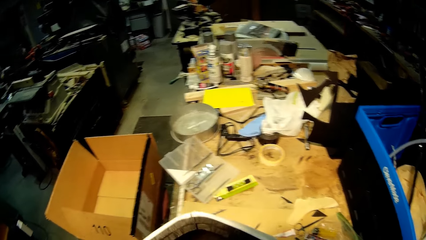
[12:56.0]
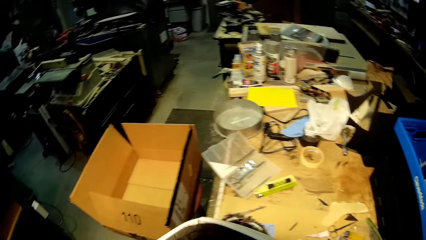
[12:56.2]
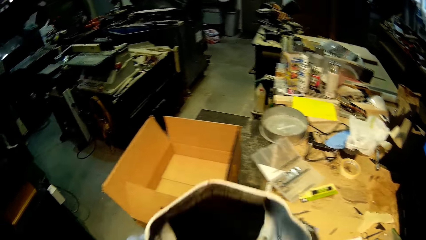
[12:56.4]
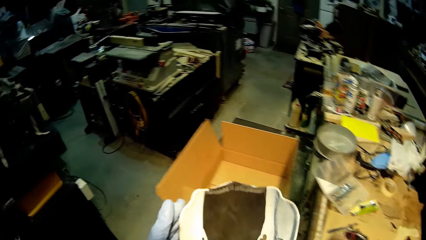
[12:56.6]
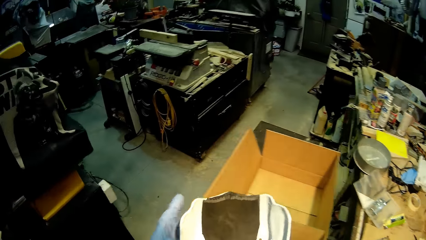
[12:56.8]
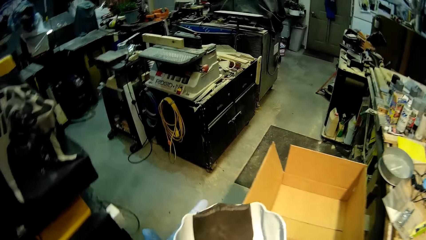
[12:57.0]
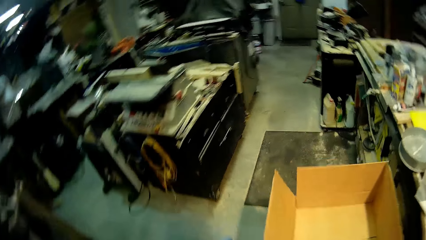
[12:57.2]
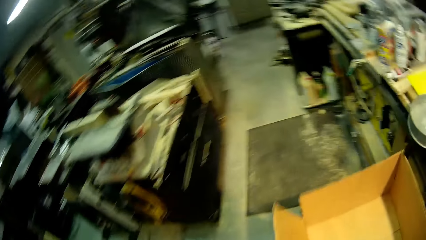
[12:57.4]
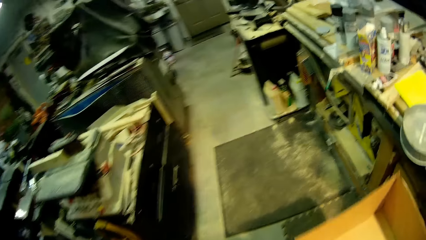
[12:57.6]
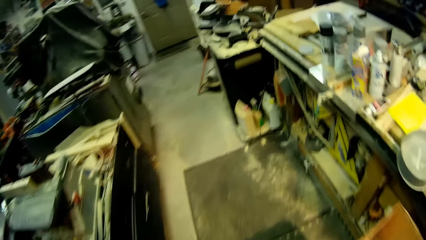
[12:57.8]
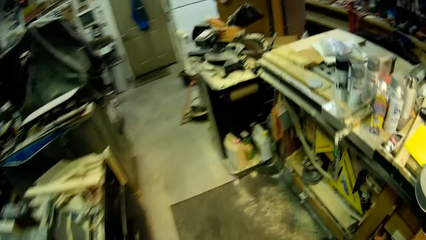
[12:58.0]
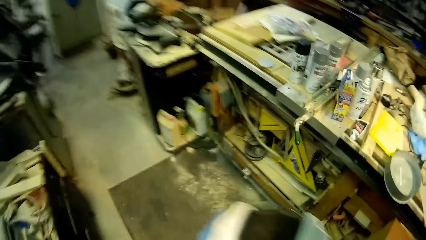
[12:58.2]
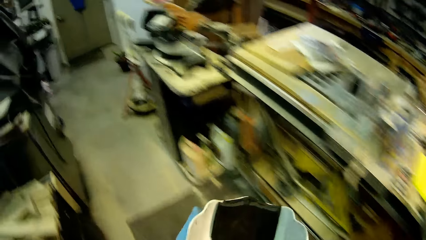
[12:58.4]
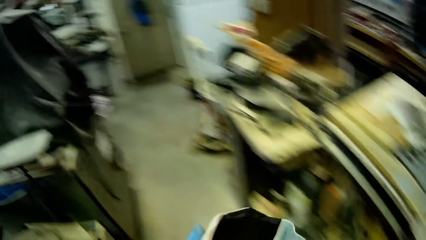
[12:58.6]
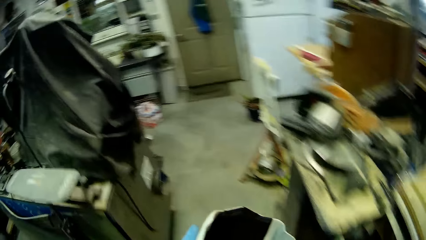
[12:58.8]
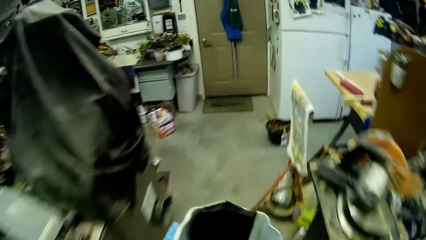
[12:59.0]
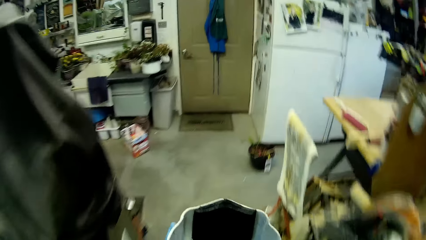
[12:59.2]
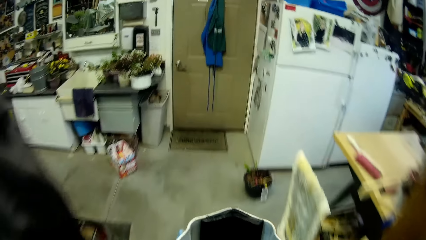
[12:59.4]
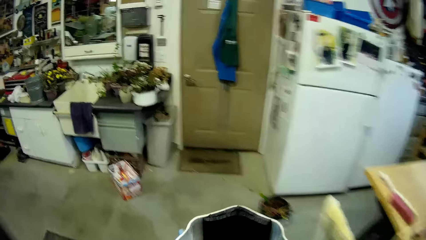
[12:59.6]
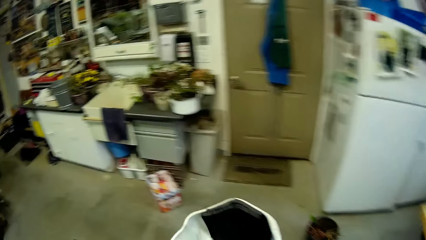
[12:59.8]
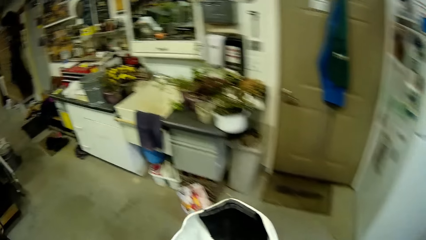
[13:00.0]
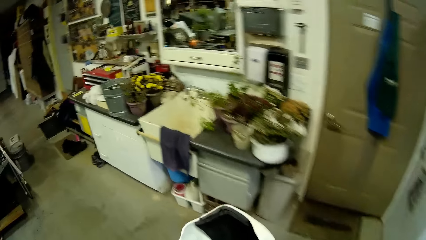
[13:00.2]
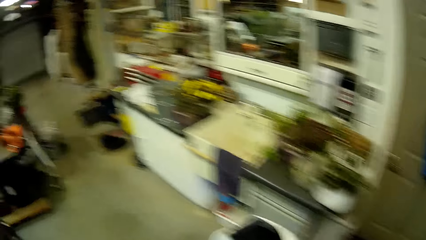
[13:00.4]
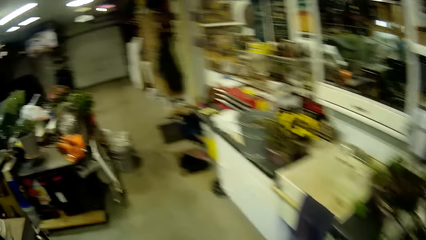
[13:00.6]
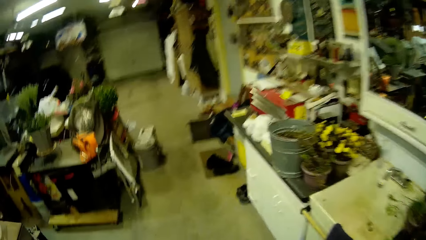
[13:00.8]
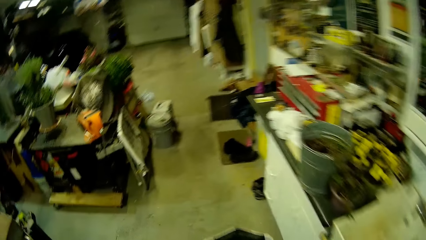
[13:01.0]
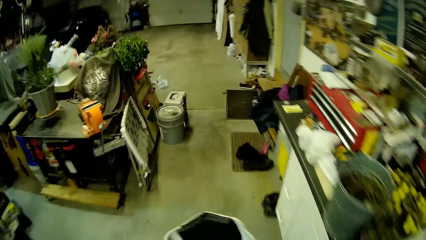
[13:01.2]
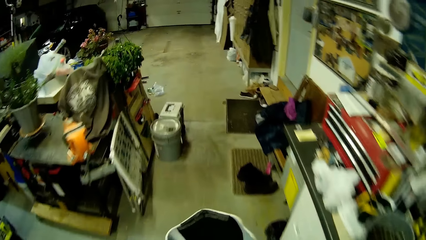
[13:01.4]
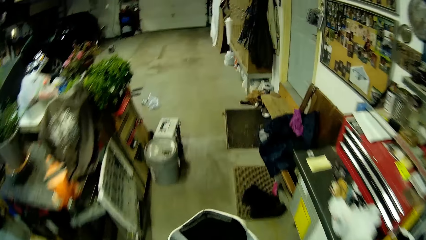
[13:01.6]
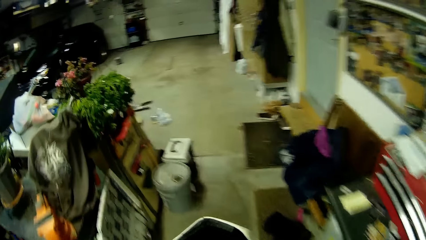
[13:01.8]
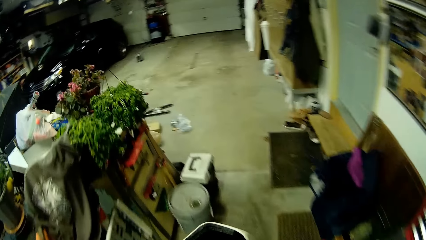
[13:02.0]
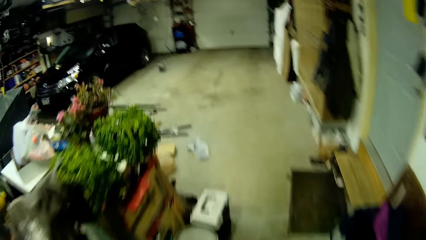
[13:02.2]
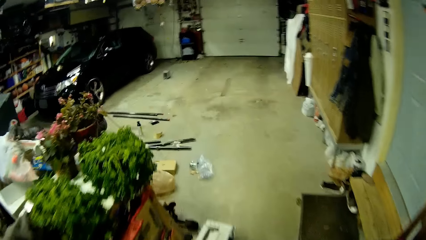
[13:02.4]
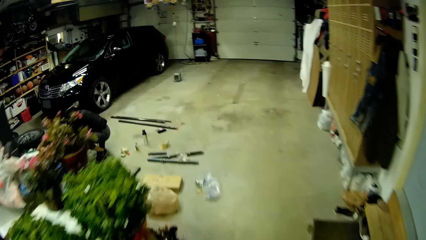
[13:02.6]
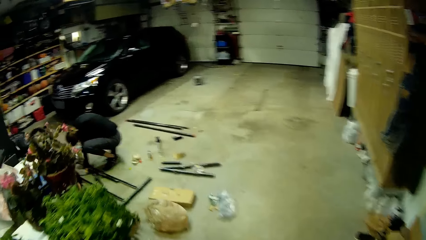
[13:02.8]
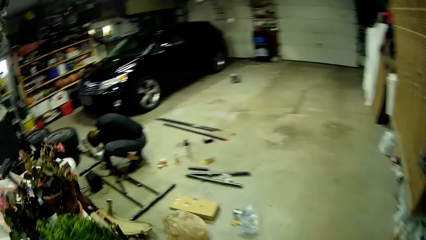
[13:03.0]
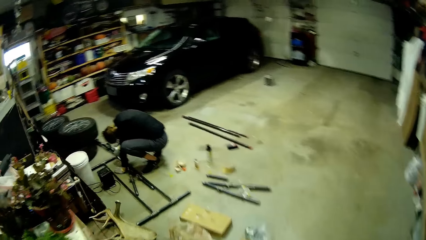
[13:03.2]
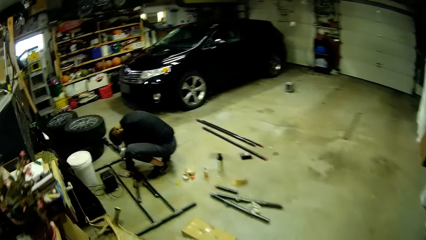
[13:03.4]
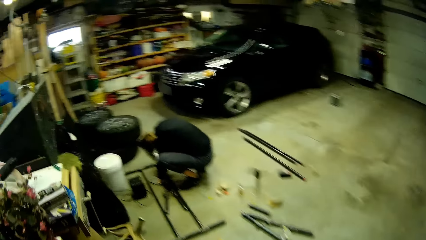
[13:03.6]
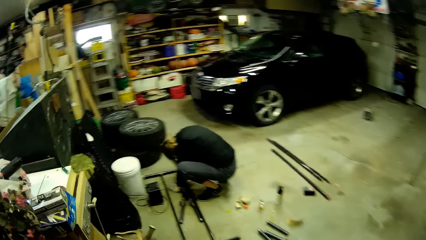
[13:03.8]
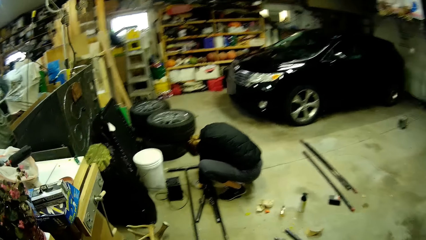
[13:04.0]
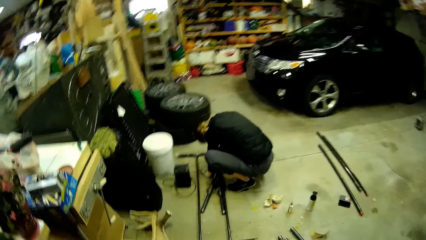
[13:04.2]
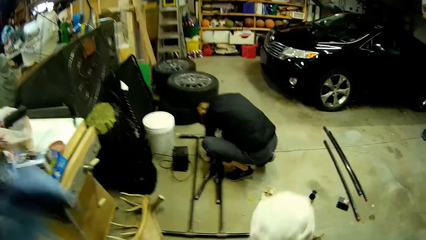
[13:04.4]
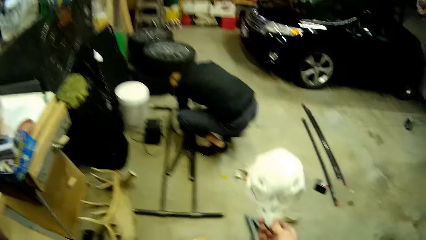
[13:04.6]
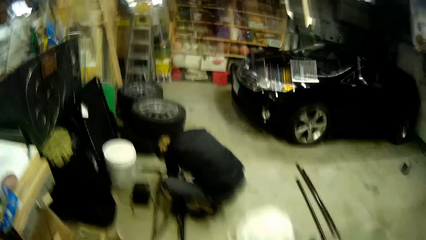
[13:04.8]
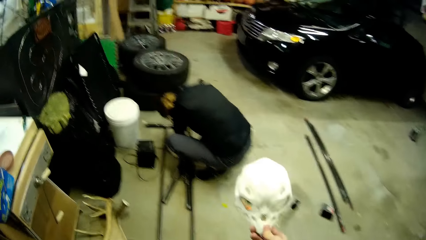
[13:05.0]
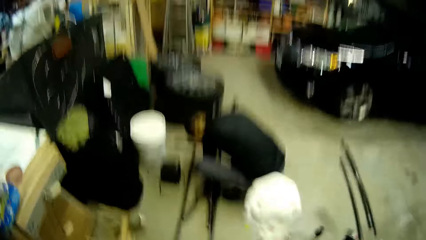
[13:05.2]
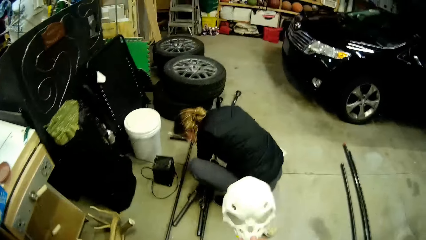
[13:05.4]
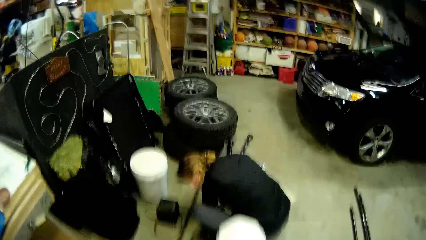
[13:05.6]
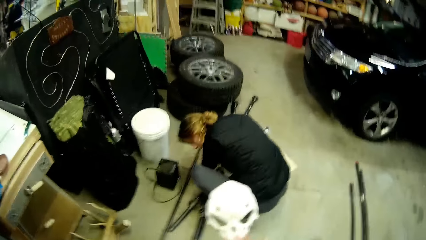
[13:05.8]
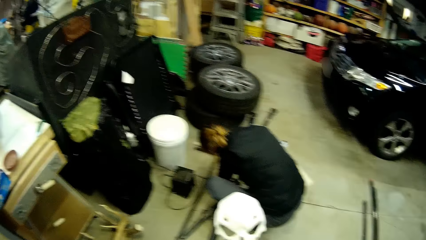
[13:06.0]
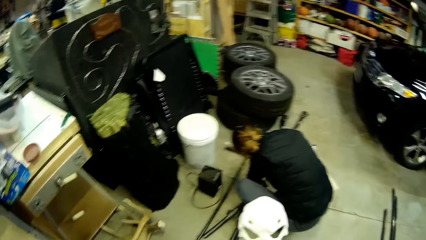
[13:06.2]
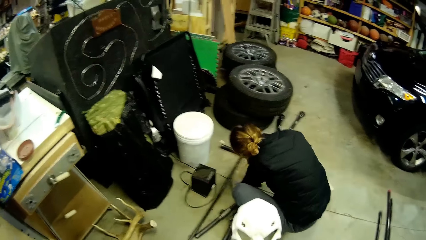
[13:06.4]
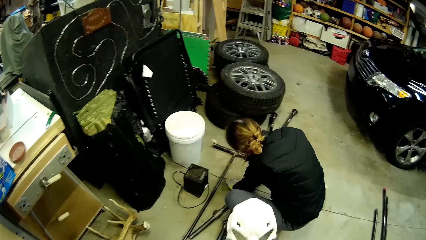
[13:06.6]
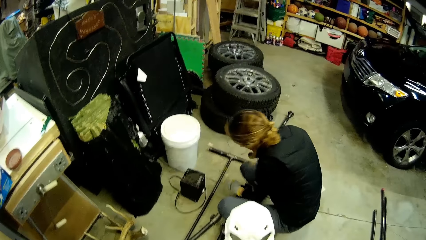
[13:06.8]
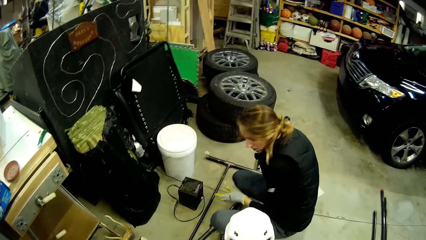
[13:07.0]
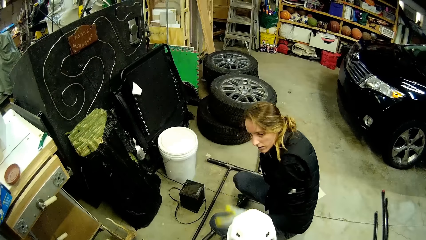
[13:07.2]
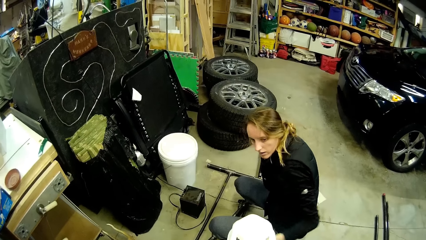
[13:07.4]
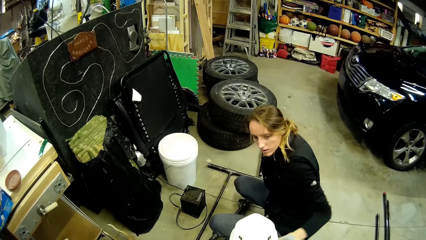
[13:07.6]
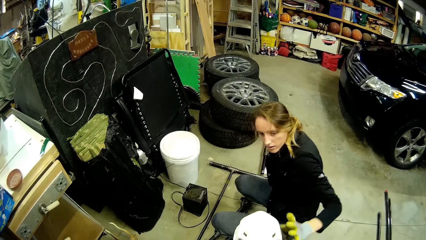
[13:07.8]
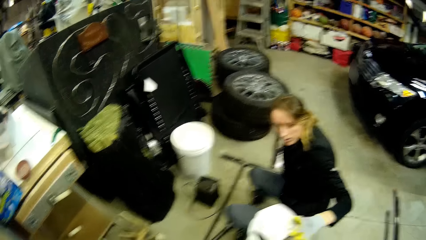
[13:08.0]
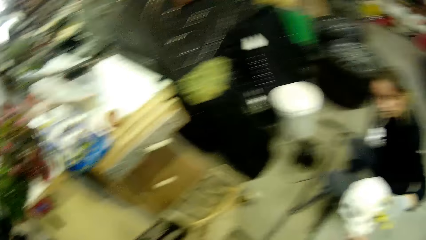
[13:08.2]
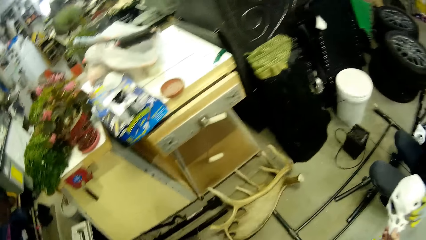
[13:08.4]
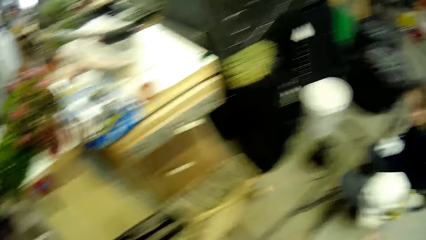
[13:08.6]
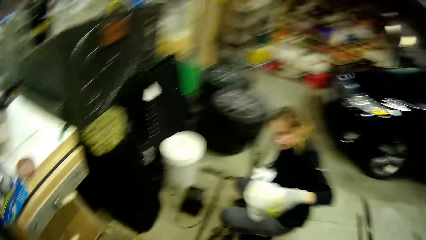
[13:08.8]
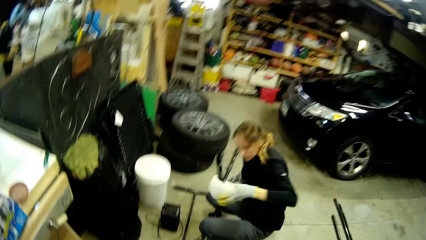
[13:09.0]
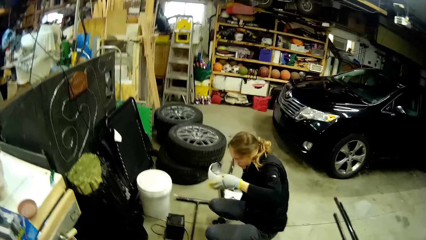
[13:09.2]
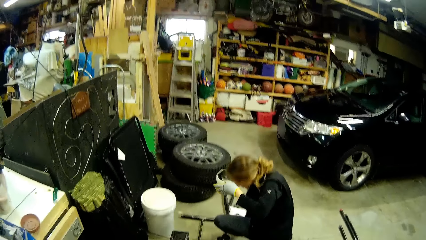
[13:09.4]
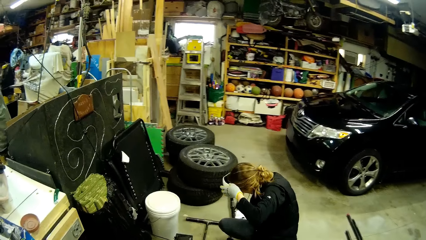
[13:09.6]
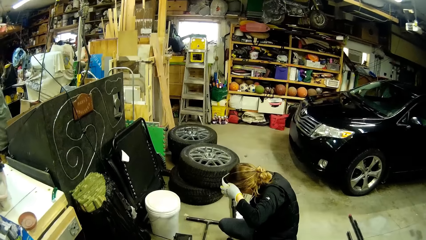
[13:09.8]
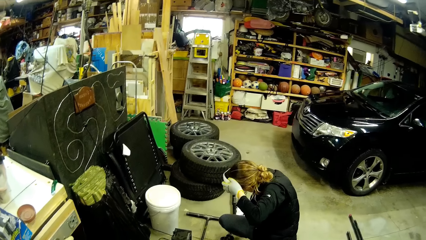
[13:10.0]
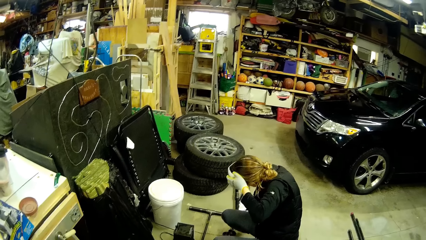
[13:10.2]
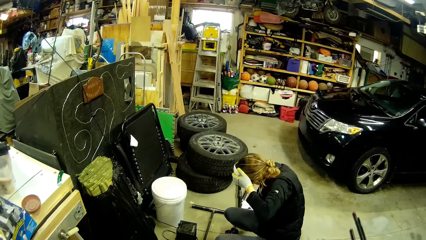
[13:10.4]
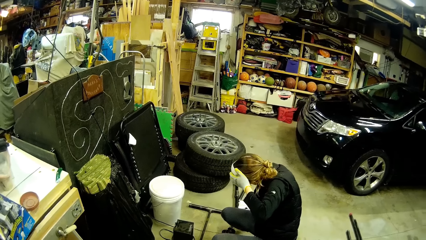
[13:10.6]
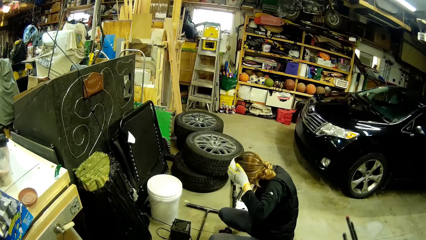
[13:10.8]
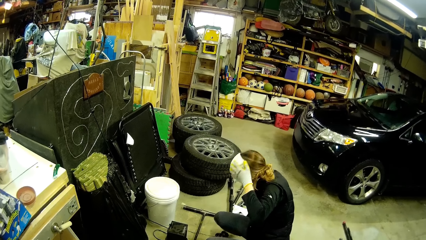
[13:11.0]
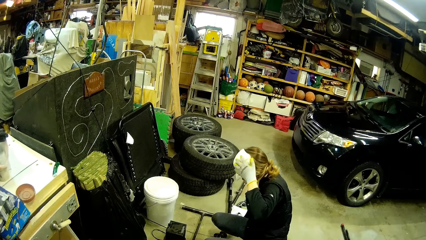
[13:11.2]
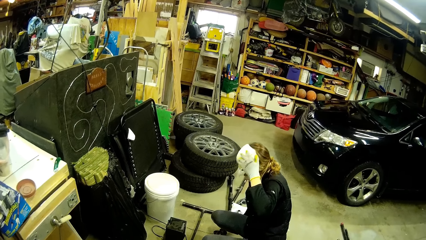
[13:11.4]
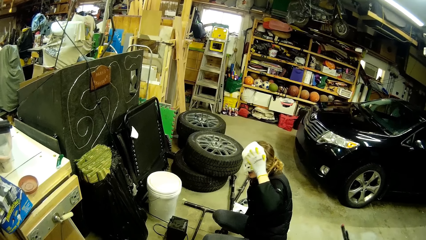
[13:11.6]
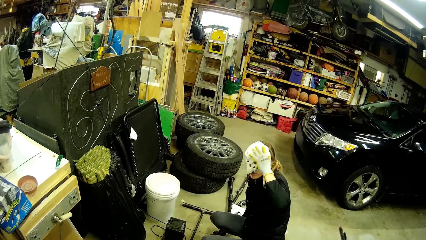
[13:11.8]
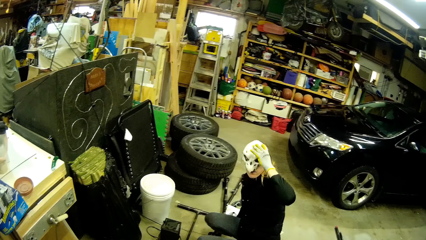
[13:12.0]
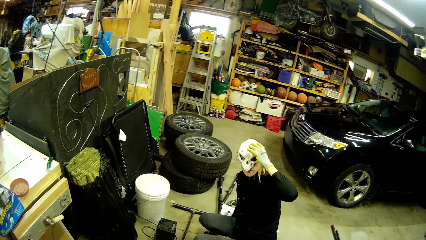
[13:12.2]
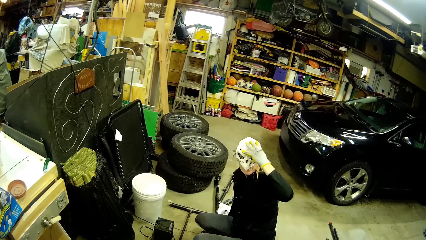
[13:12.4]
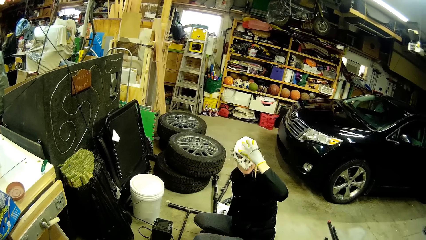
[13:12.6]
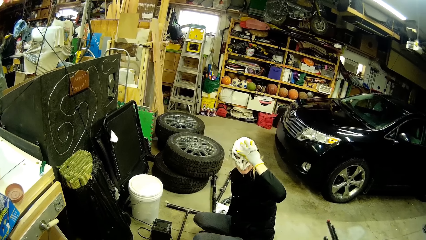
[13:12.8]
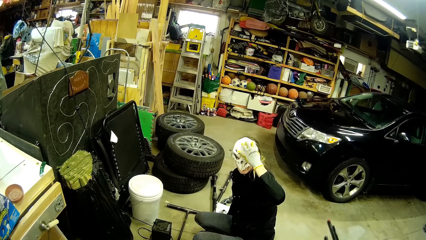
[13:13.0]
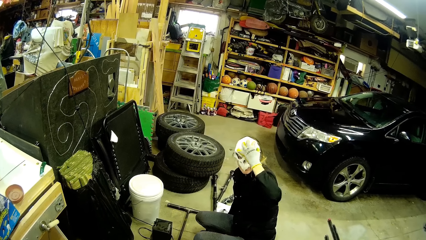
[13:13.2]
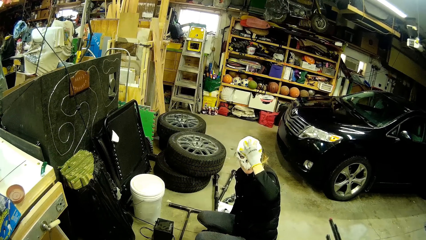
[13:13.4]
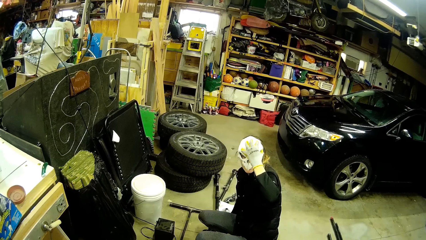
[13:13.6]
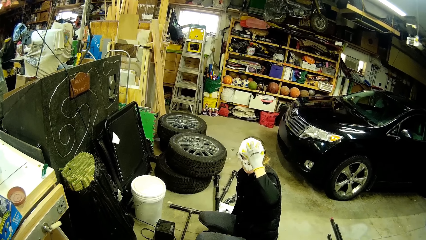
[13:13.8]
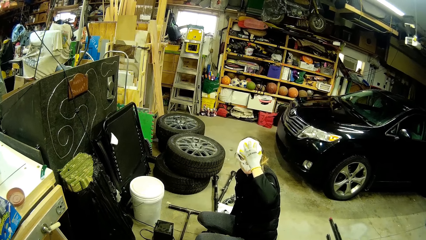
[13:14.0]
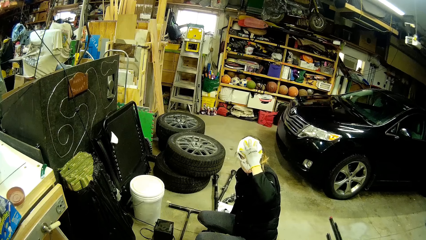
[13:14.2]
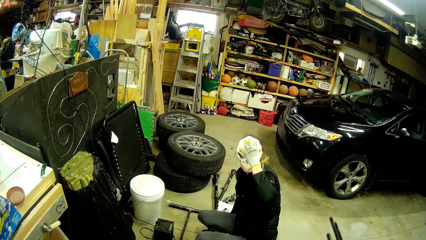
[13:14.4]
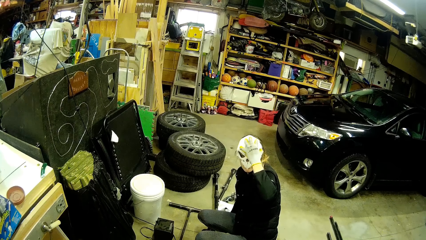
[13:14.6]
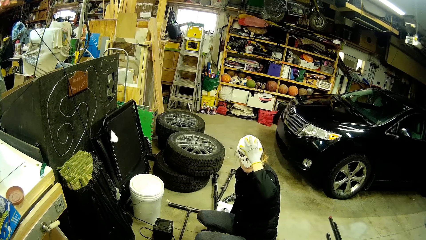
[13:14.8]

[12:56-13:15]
The camera wearer walks away from the table towards the woman. He gives the woman the white mask with his right hand. The woman collects the white mask from the camera wearer with her gloved left hand. She wears the white mask on her face with her gloved left hand.
